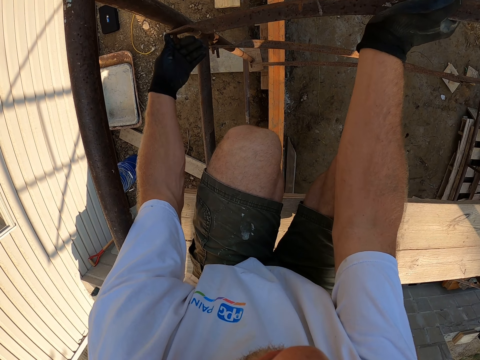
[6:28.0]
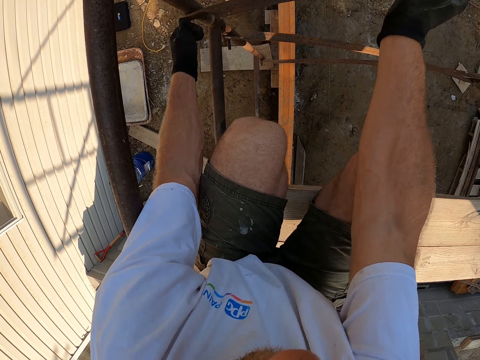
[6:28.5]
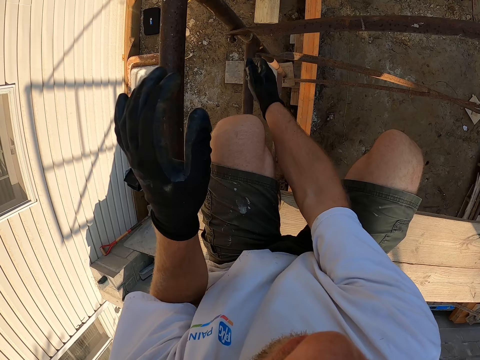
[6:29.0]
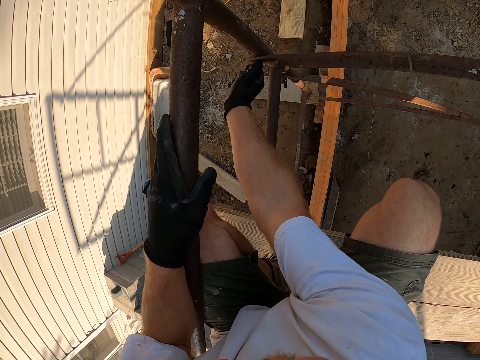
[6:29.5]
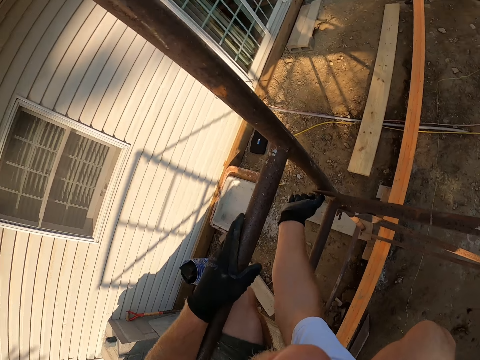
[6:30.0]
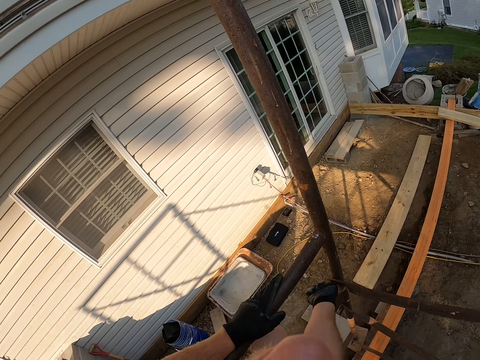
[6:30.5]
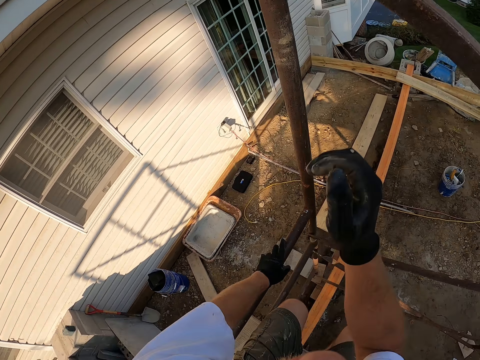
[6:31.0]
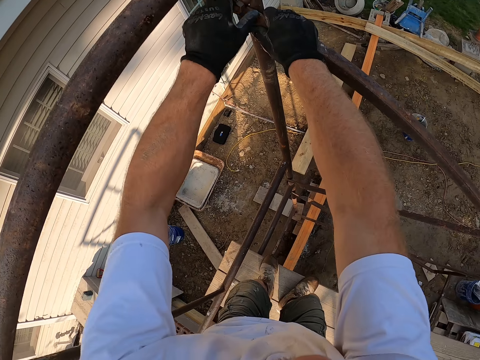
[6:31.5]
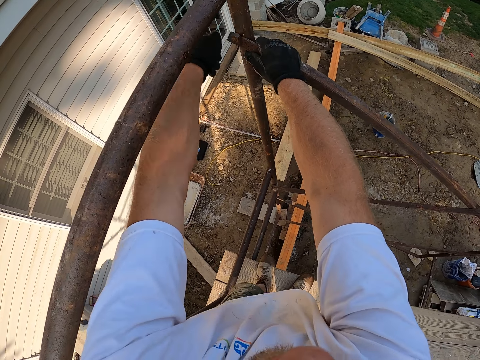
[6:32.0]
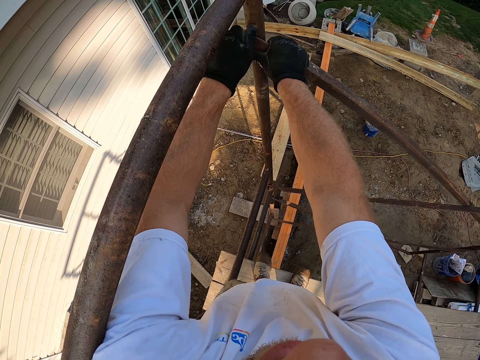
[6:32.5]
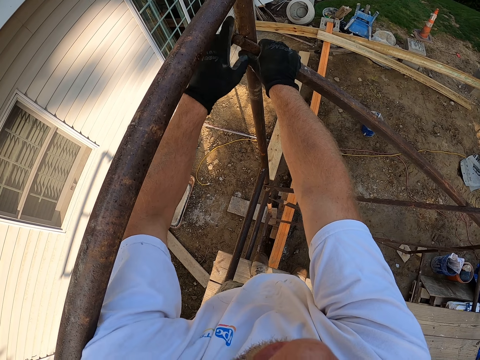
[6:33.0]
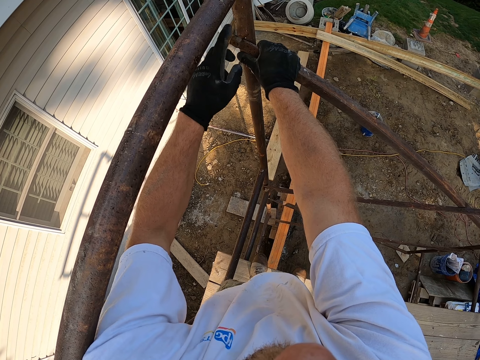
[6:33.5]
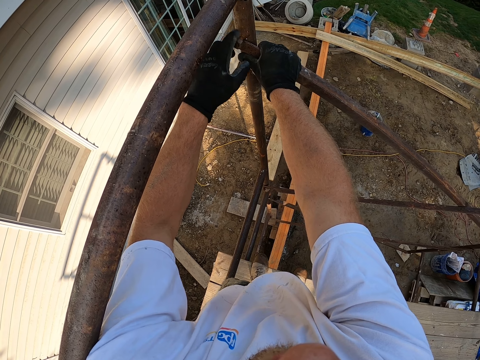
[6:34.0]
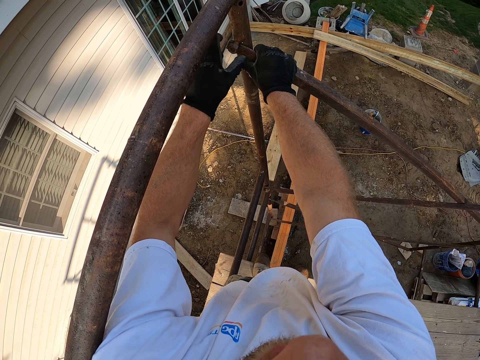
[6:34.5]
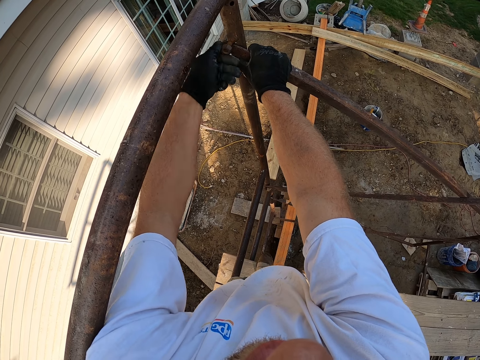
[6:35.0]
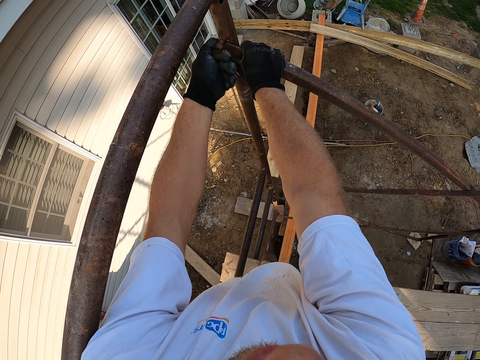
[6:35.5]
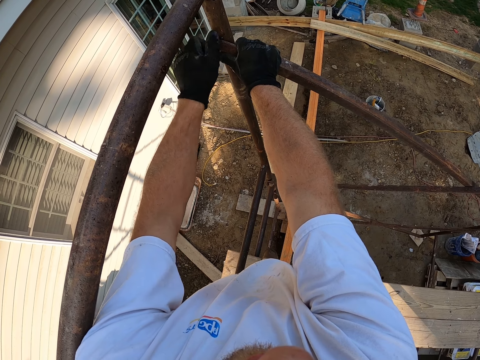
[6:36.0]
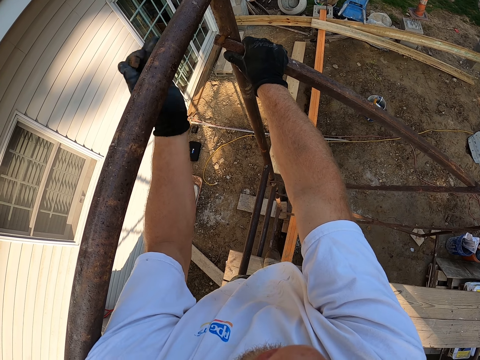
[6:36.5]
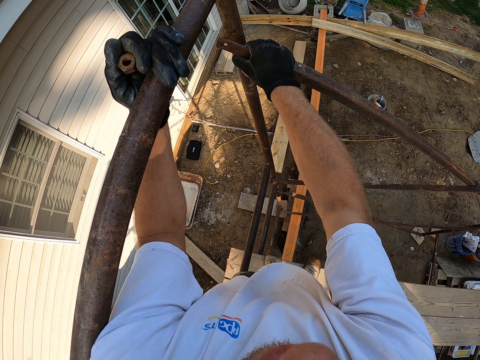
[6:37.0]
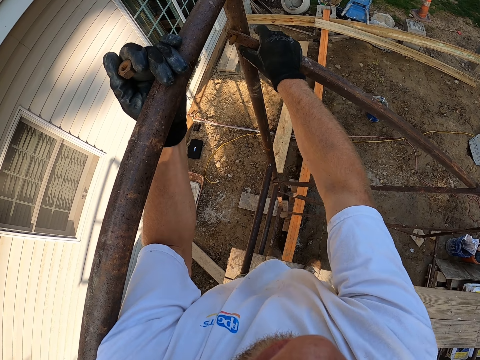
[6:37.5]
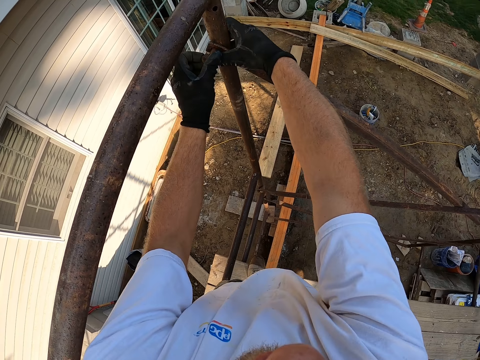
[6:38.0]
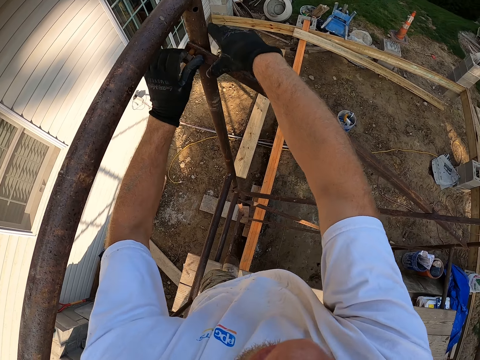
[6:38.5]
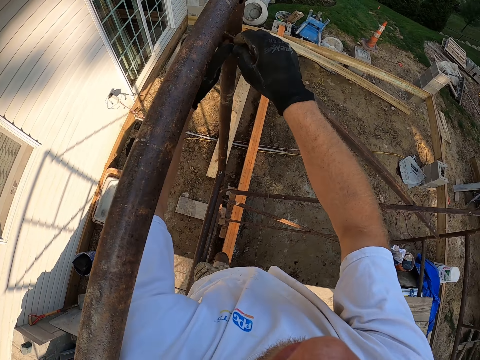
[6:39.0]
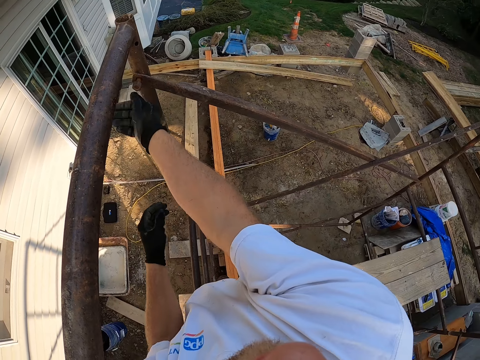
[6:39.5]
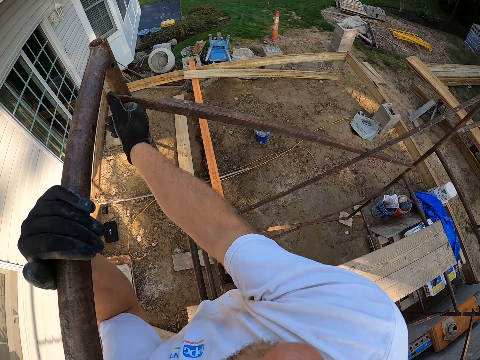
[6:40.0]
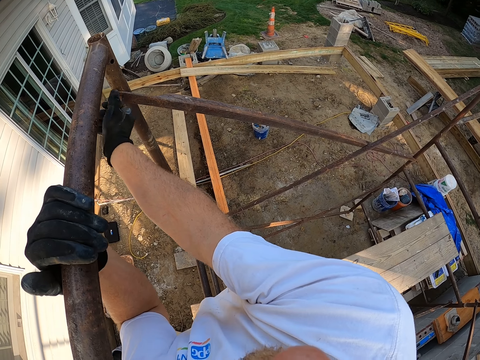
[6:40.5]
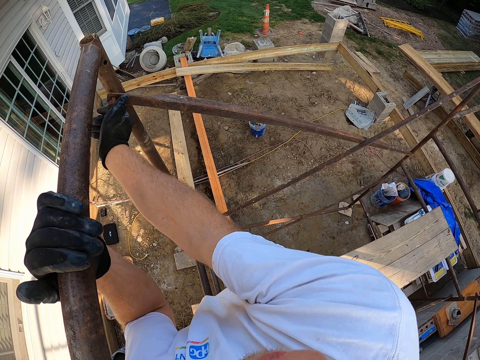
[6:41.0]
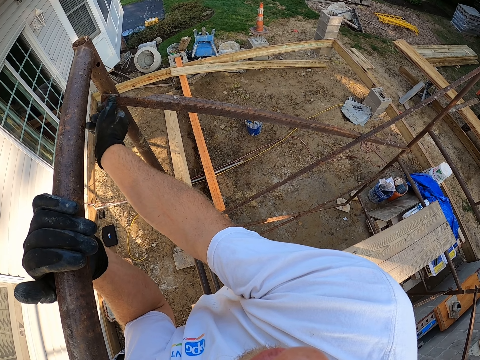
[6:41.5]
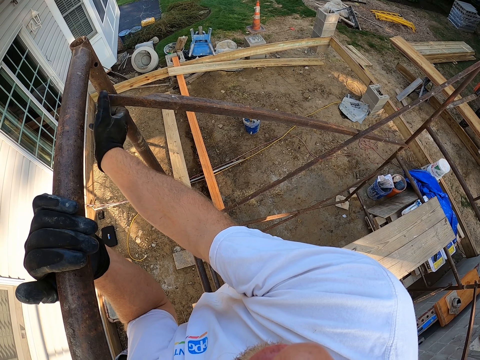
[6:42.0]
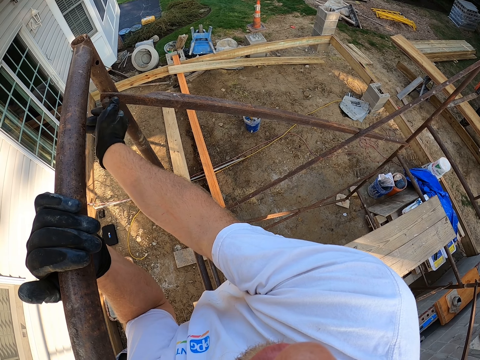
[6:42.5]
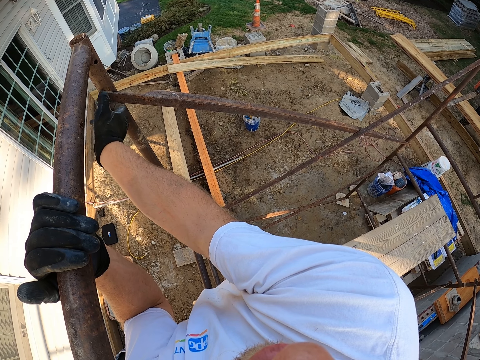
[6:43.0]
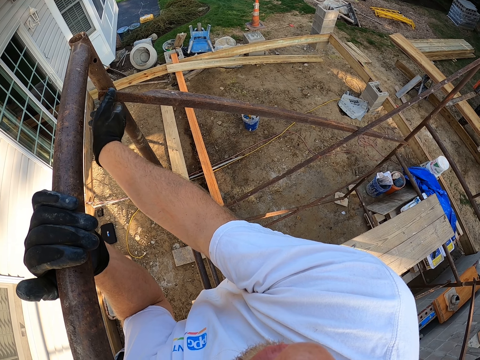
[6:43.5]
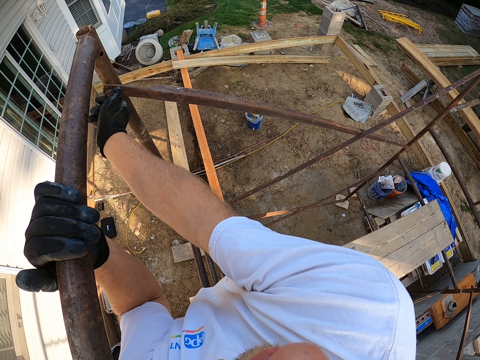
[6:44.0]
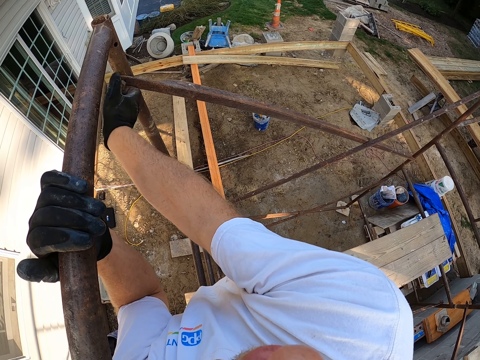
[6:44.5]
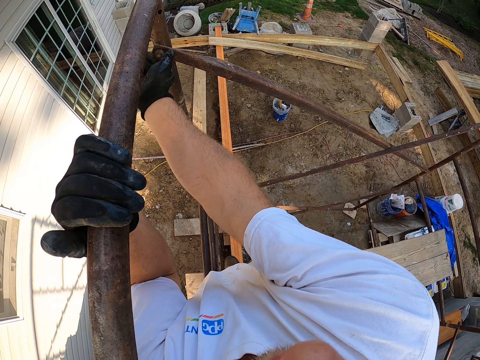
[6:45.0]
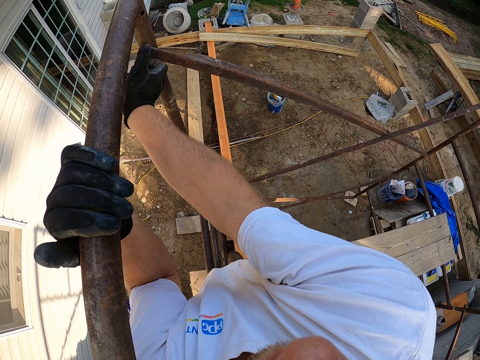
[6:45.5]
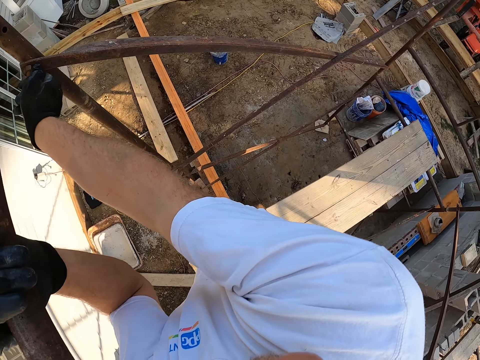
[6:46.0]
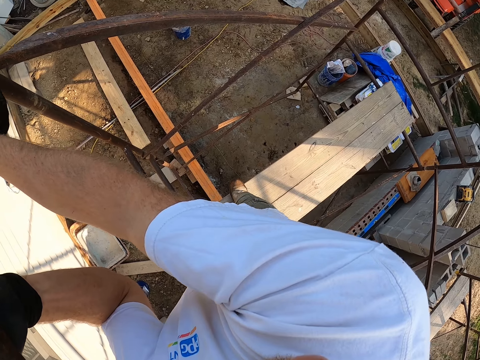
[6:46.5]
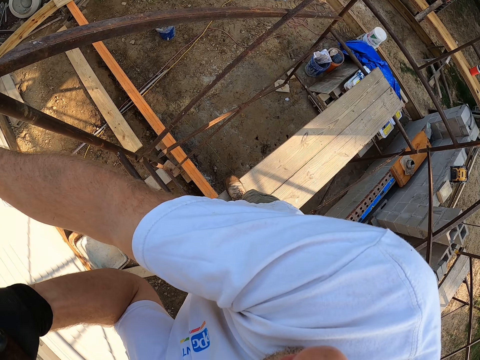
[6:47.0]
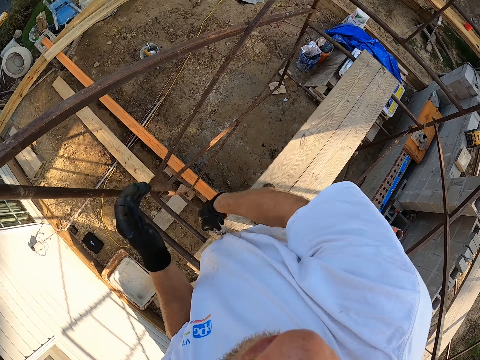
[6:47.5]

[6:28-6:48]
The camera wearer stands and raises a hand. They unbolt a nut or screw from the edge of the scaffold. They adjust the rod on the screw. They remove the knob screw. They push the steel. They bolt the iron rod to the scaffold. They put the knob on the steel. They tie the screw on the steel. They change direction.
